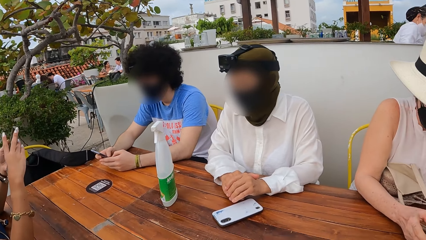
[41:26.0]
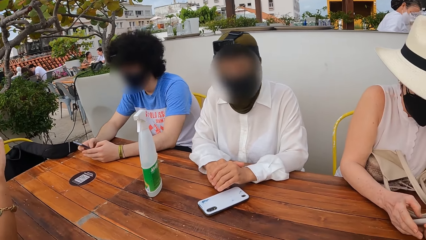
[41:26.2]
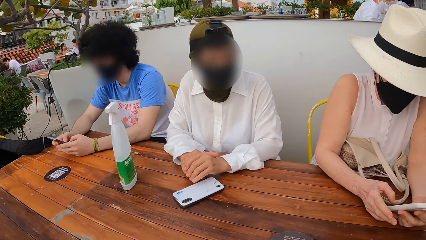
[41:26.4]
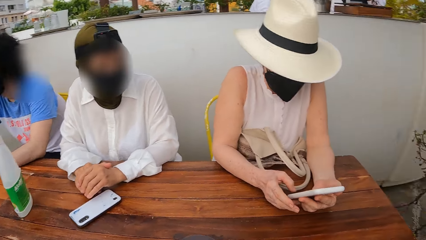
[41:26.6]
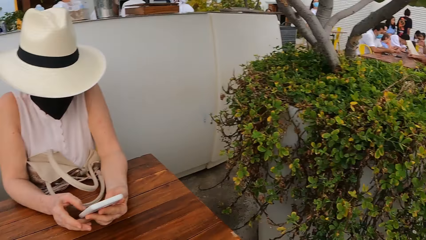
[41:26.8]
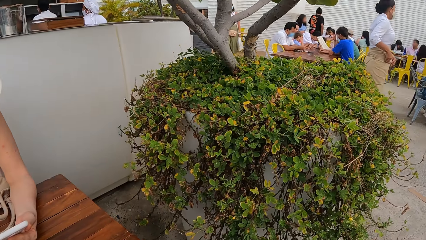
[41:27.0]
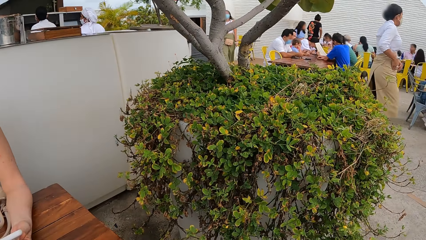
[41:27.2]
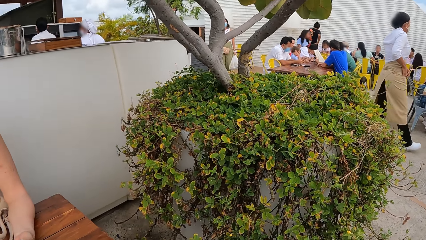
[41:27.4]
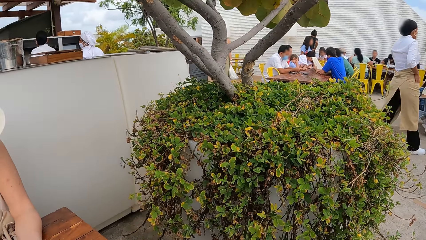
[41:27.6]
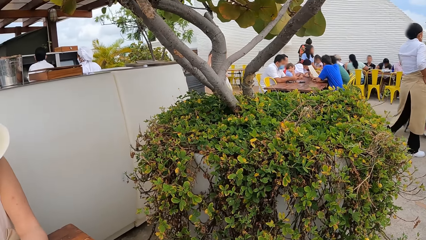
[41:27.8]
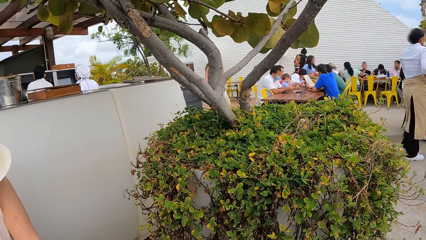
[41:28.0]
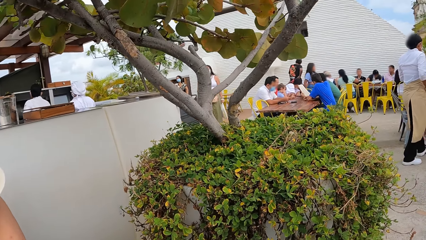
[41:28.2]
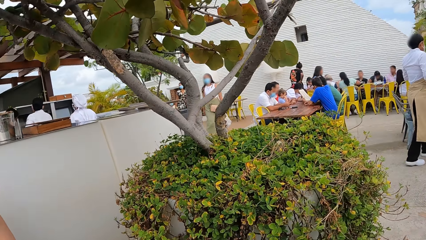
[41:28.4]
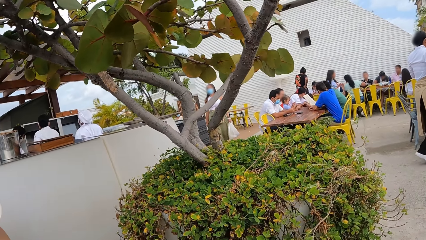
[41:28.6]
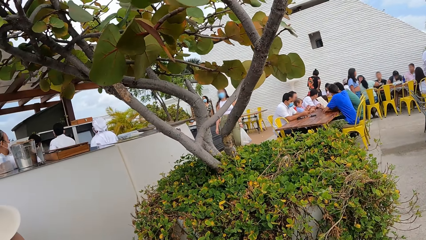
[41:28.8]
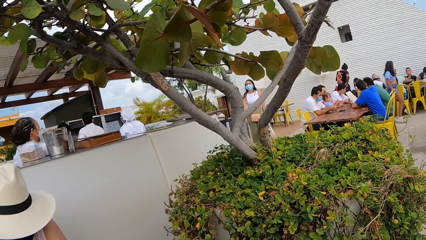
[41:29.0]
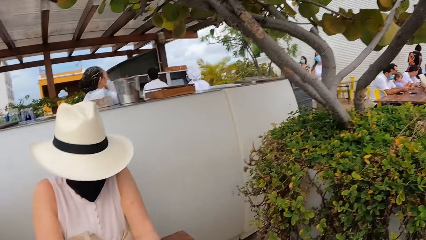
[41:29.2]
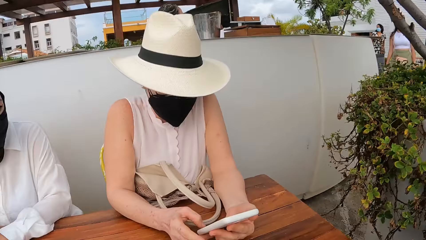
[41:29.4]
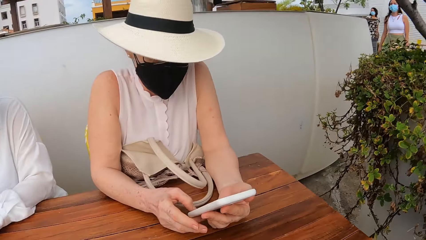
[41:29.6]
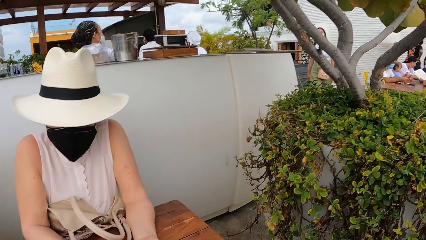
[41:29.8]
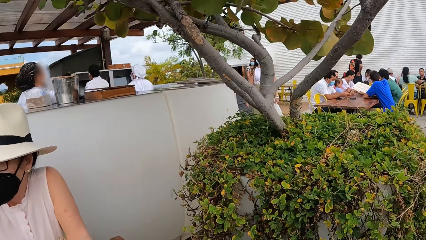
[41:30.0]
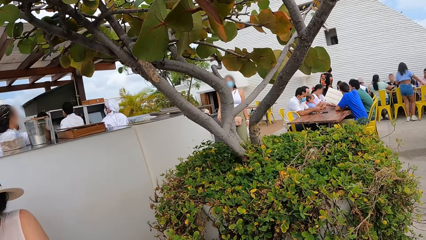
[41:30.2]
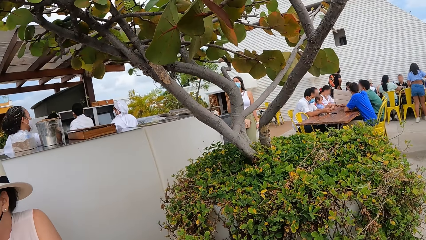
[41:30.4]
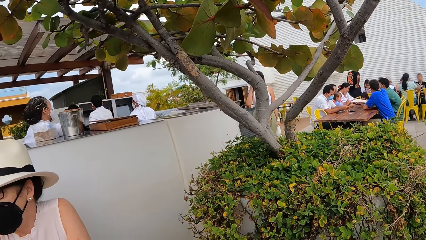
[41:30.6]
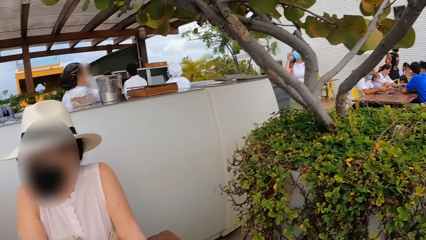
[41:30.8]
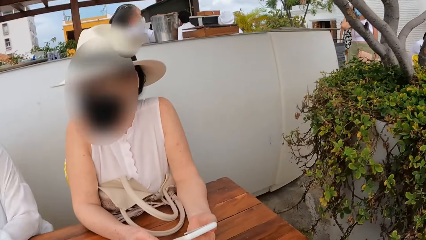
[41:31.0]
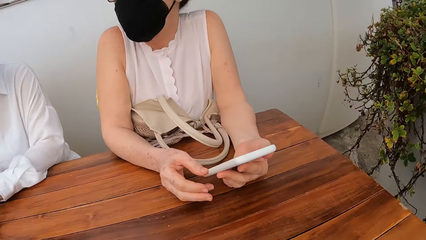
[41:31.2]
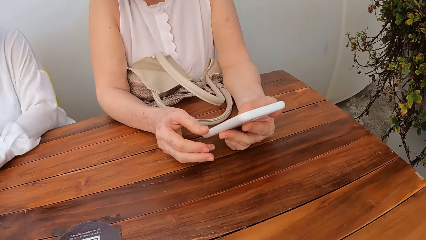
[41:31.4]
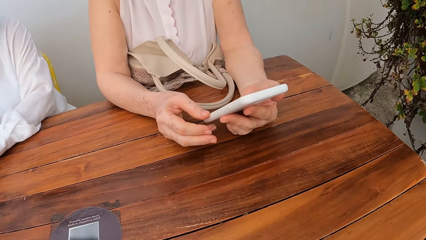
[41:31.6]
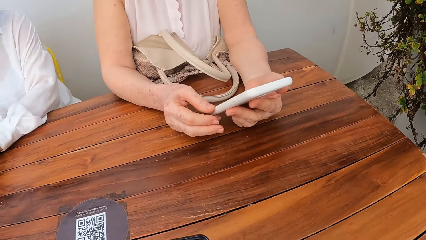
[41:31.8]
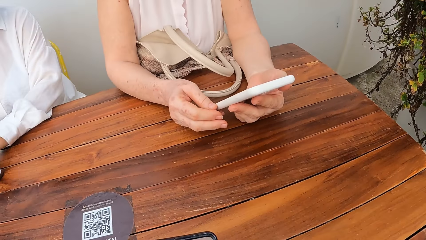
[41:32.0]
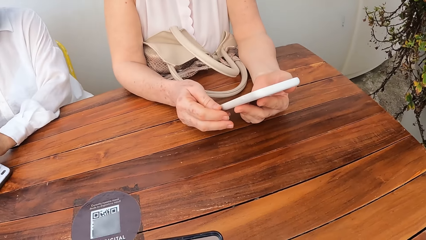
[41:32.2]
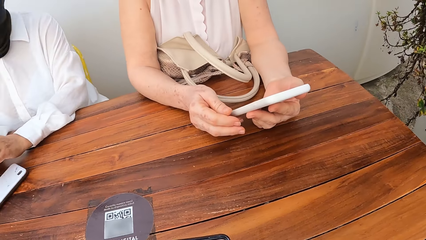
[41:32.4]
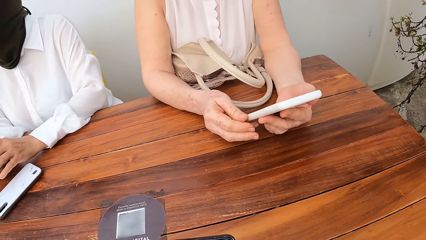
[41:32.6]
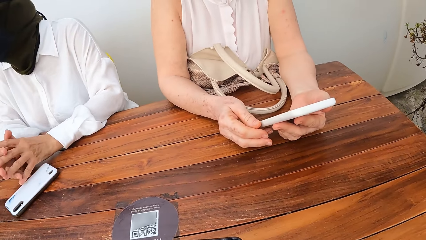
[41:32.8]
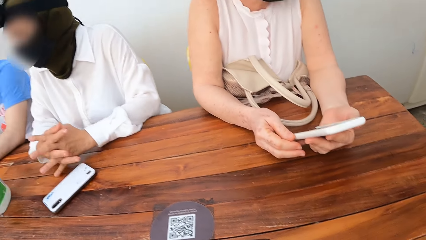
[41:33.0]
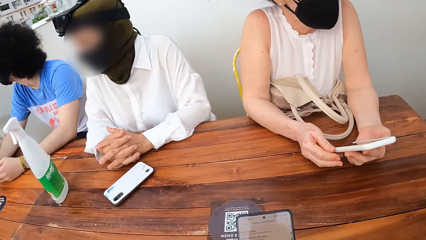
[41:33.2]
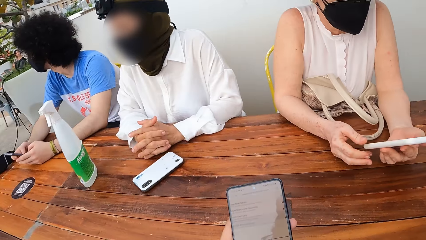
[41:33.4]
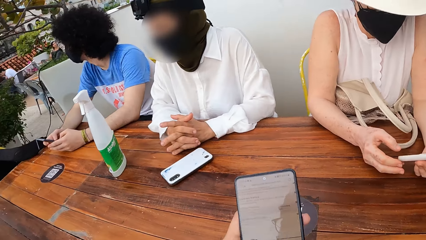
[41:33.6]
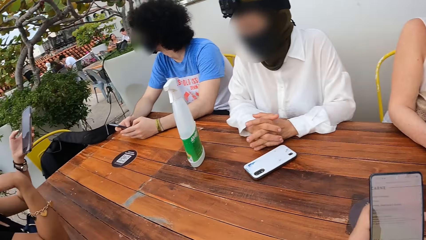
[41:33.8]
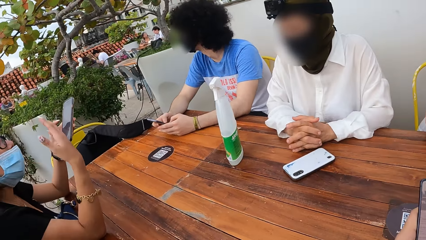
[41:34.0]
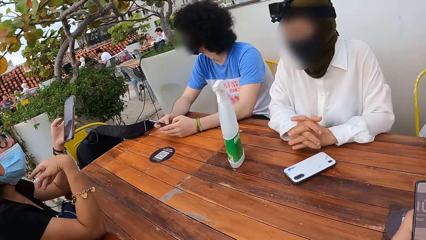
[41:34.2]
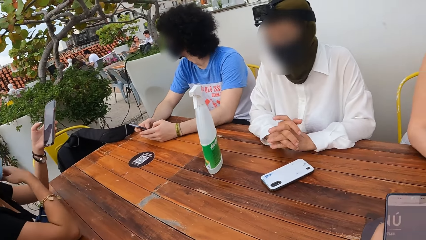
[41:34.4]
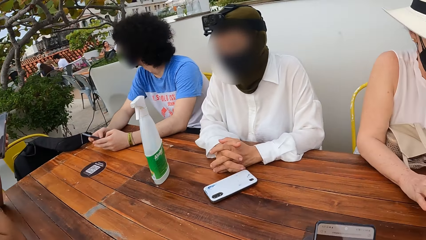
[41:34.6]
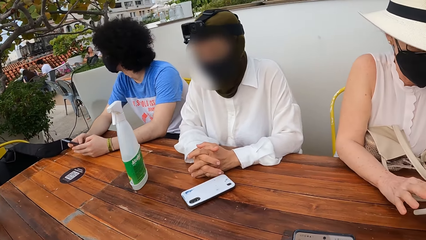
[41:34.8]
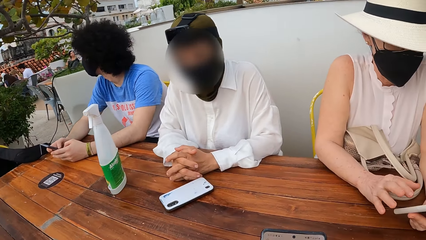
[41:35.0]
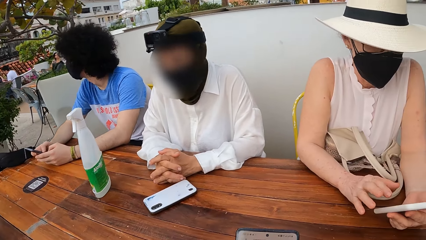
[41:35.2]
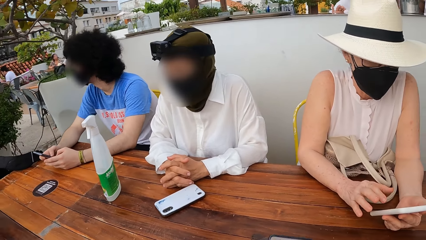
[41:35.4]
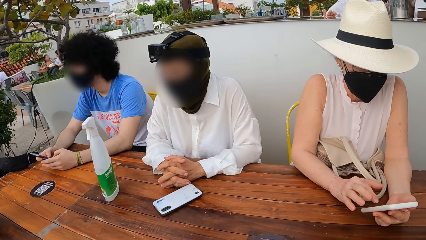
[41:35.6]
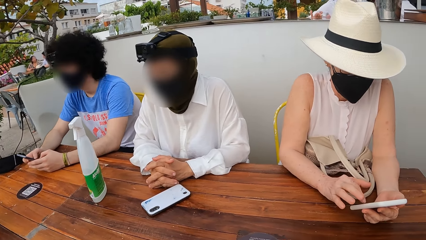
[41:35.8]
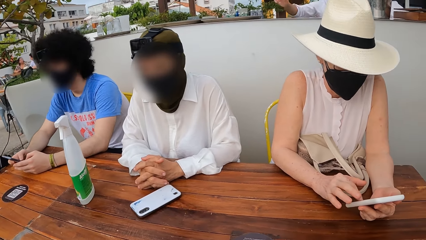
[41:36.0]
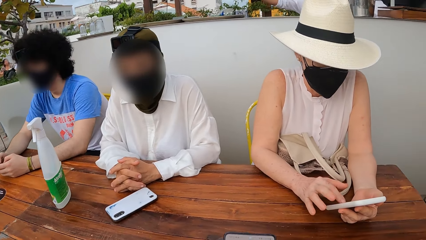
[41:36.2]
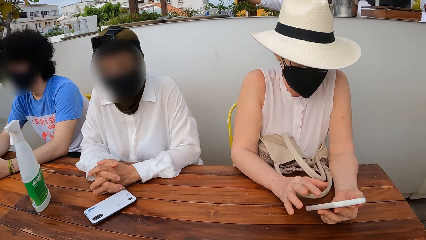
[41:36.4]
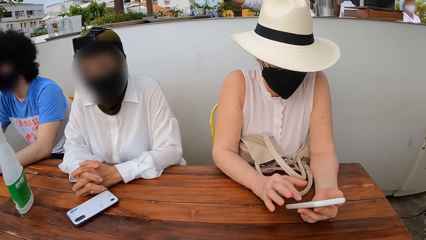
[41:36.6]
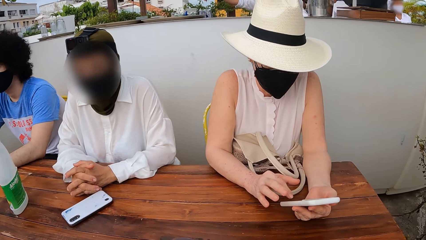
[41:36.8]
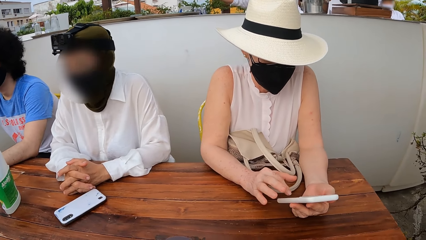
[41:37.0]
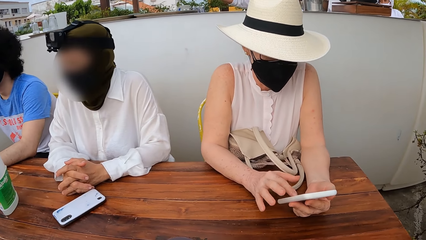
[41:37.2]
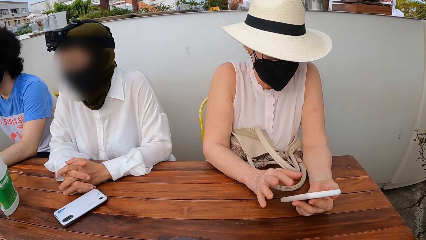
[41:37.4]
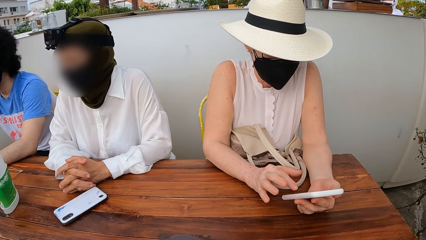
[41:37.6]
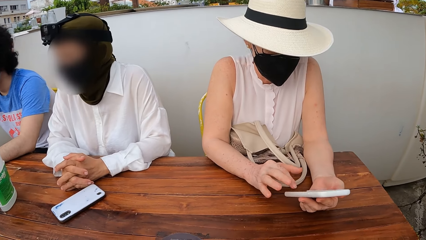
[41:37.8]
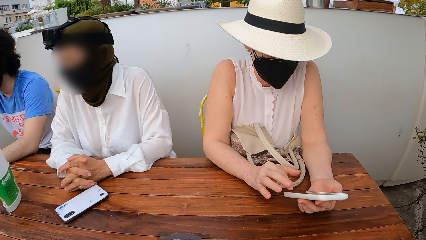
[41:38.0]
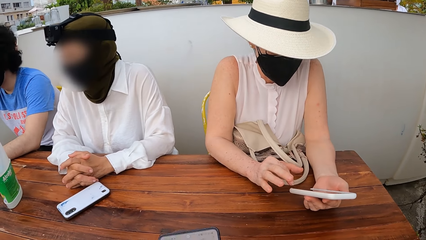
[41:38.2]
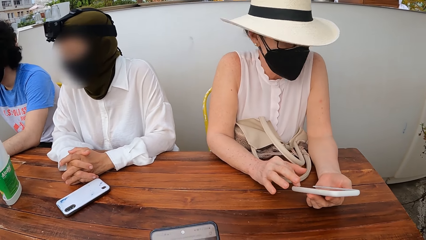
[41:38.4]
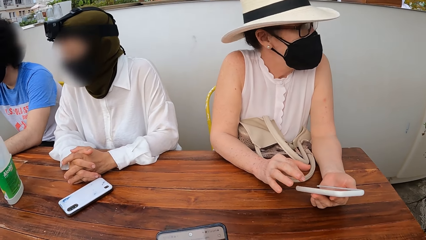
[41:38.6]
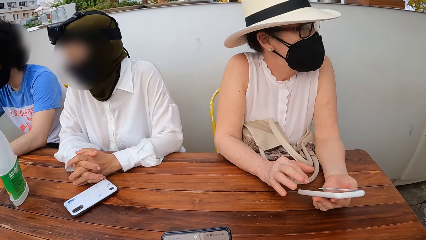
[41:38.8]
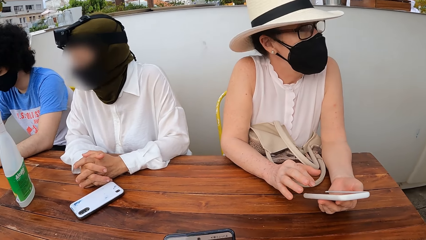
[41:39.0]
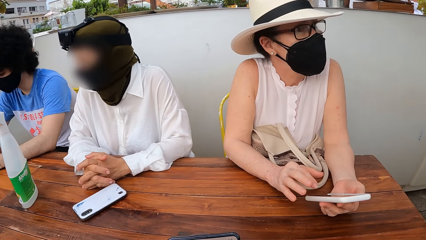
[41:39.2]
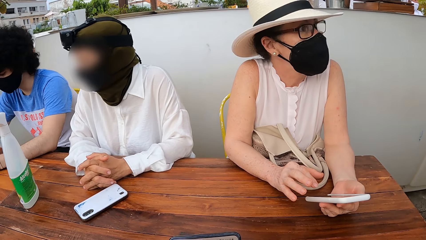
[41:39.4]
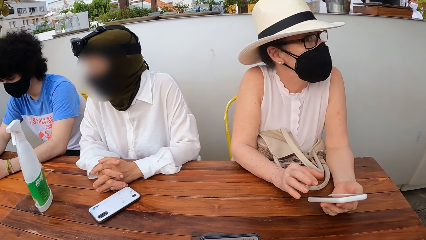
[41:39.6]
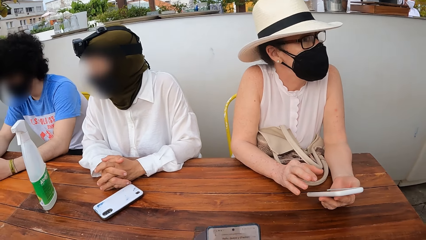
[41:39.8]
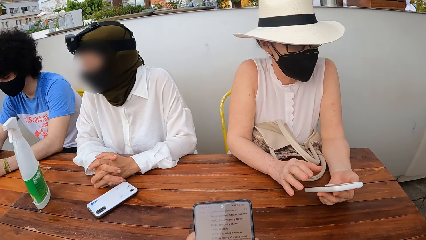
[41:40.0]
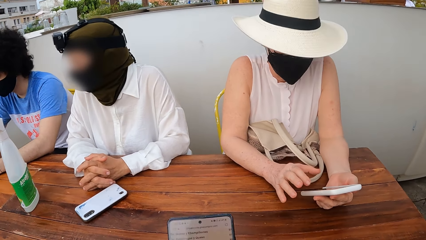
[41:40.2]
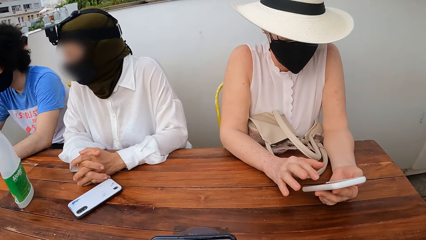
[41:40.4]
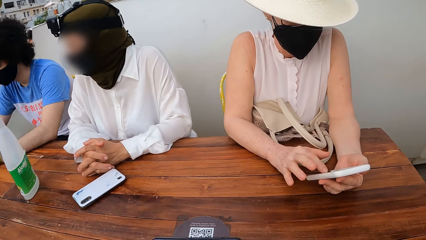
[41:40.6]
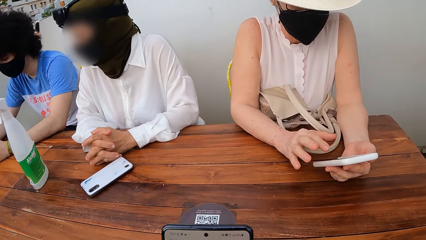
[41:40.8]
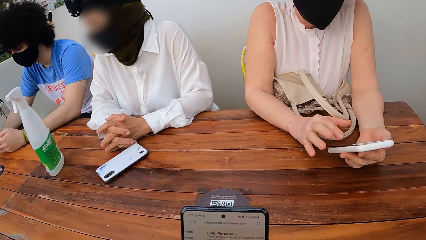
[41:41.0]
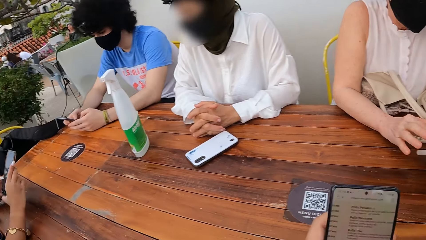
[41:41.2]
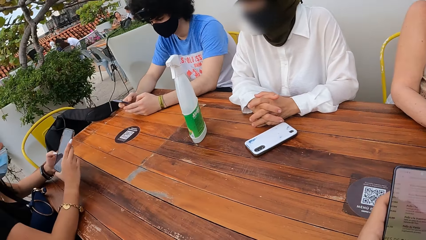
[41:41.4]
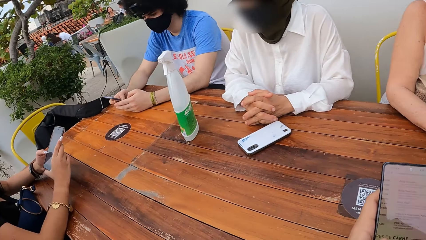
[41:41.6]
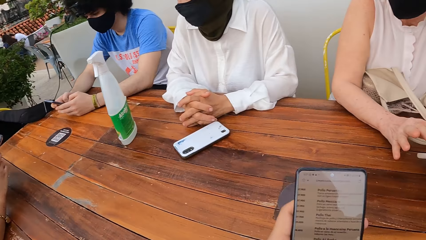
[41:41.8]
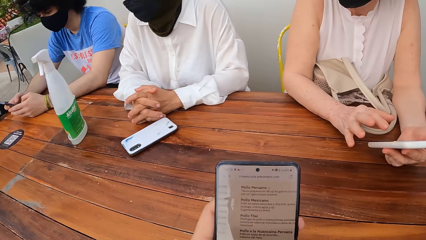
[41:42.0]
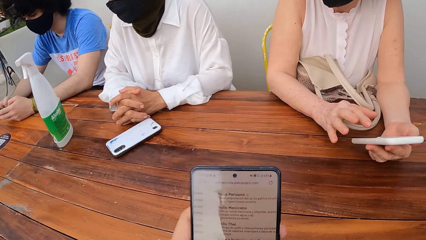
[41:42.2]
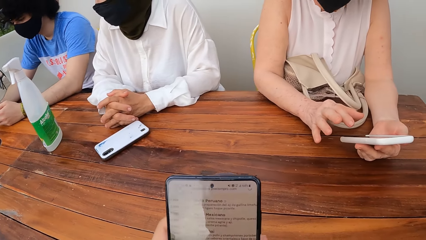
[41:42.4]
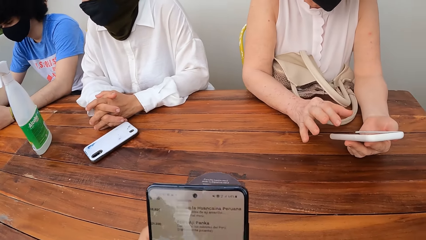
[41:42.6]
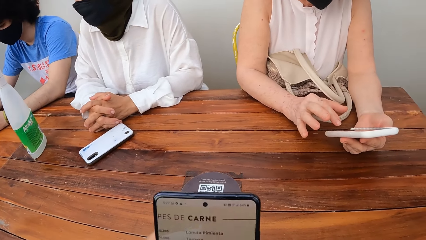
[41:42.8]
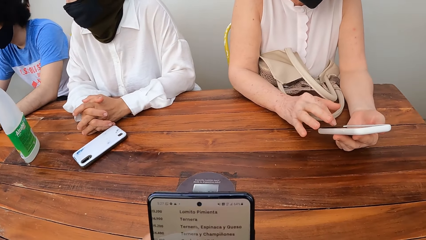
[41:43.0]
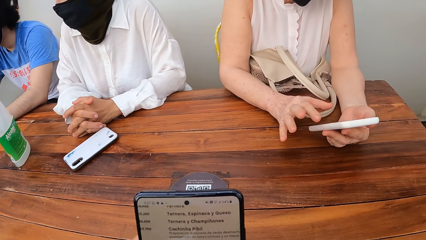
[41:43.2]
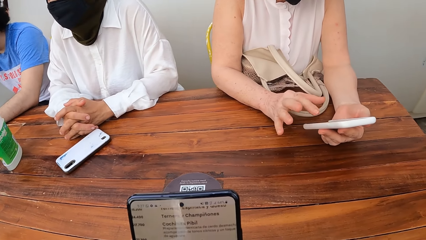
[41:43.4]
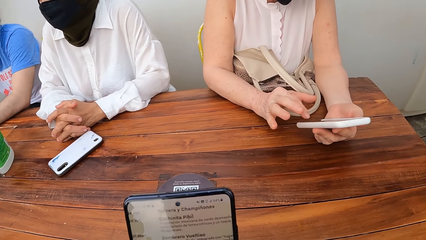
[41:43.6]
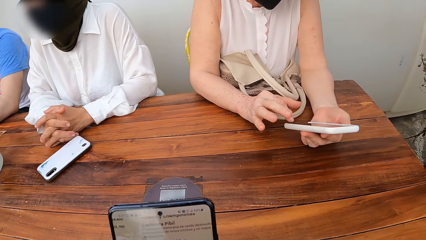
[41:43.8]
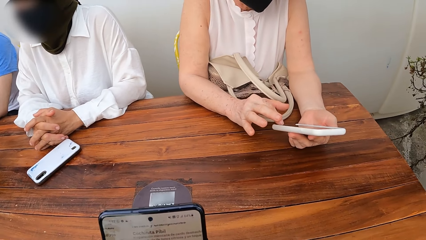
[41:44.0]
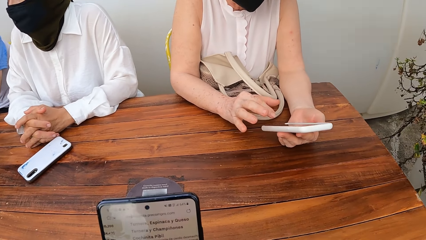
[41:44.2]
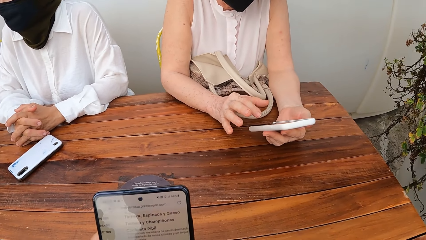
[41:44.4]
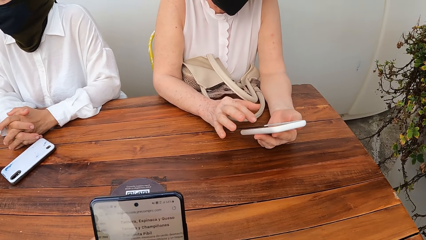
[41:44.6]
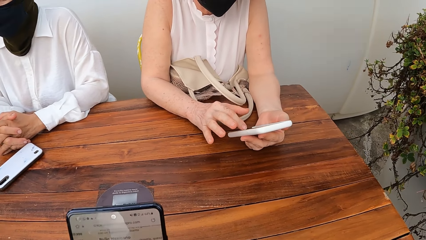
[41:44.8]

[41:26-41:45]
The camera wearer looks around a restaurant. They operate a mobile phone. They look around the restaurant. A lady operates a mobile phone. The camera wearer operates the mobile phone. They look around the restaurant. They operate the mobile phone. They scroll the phone.
